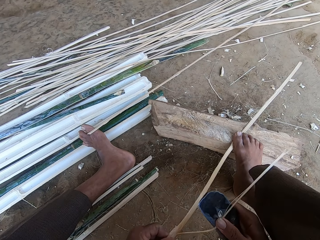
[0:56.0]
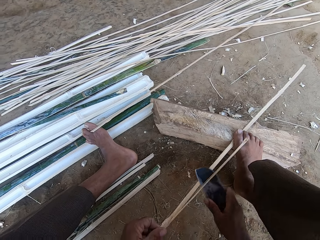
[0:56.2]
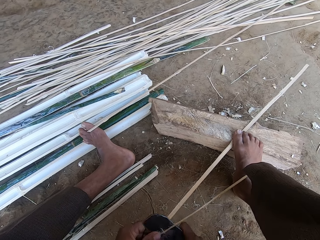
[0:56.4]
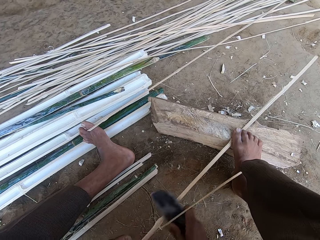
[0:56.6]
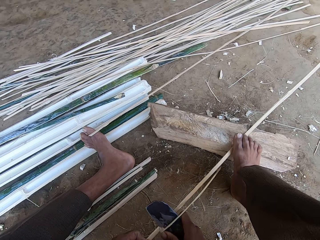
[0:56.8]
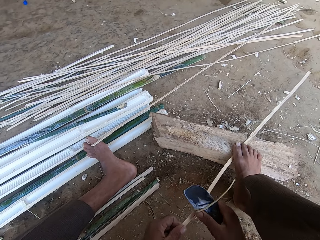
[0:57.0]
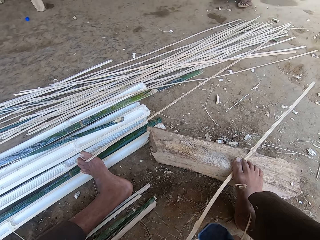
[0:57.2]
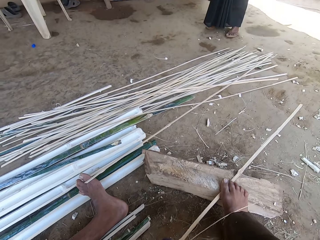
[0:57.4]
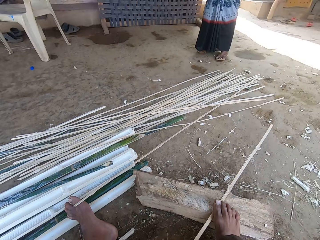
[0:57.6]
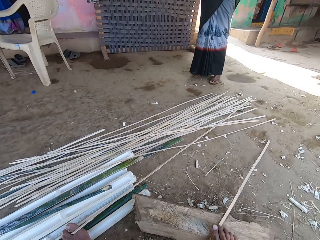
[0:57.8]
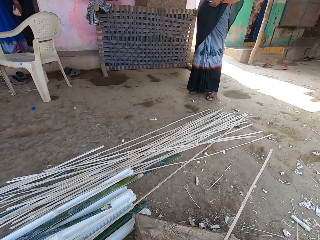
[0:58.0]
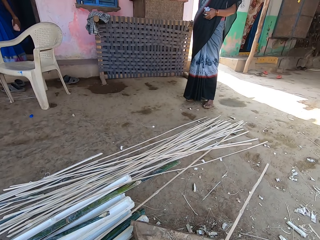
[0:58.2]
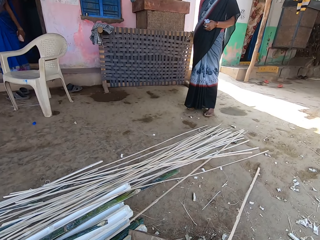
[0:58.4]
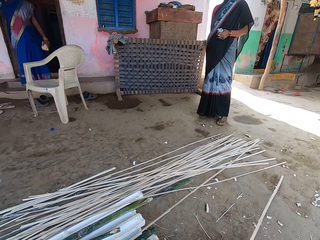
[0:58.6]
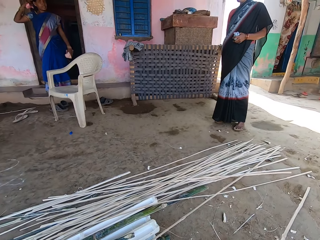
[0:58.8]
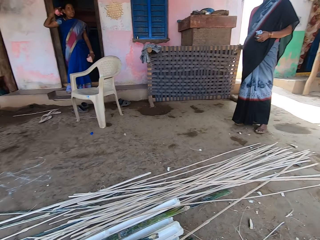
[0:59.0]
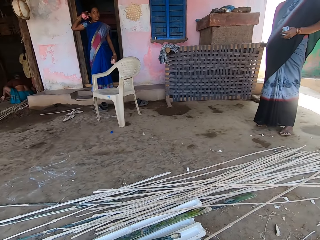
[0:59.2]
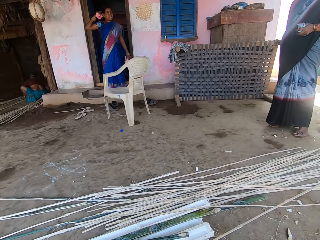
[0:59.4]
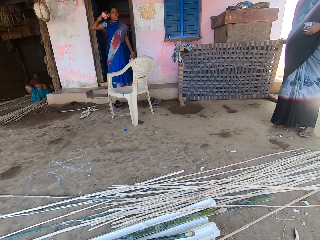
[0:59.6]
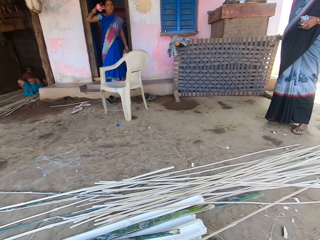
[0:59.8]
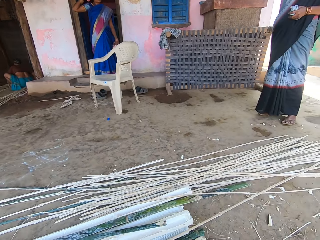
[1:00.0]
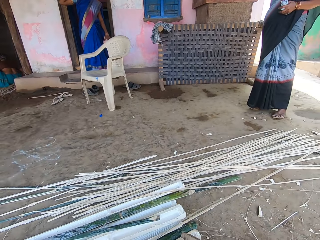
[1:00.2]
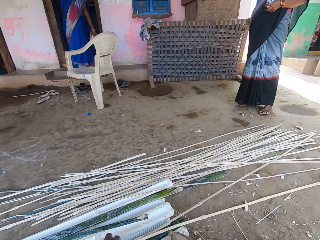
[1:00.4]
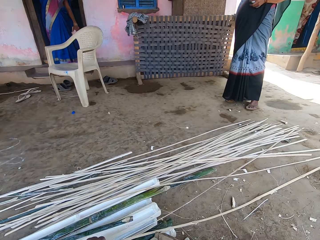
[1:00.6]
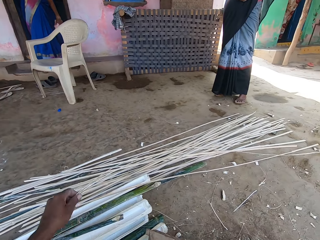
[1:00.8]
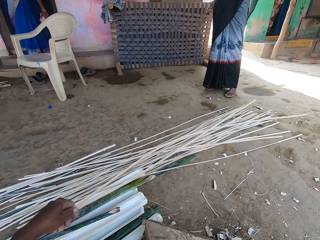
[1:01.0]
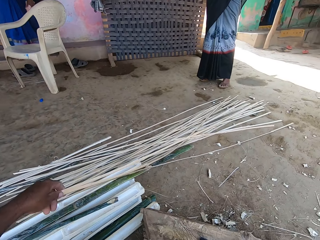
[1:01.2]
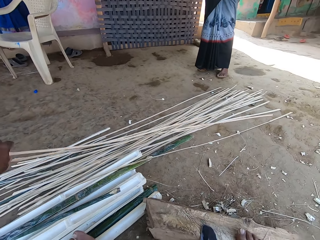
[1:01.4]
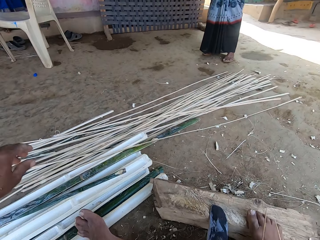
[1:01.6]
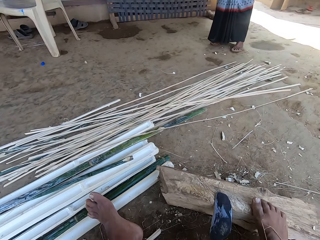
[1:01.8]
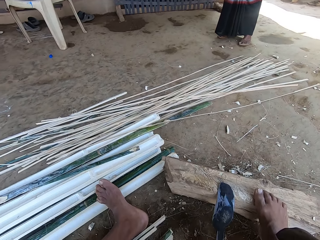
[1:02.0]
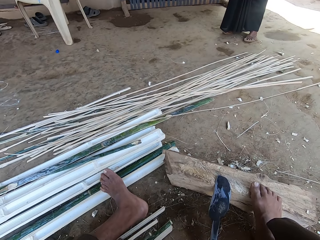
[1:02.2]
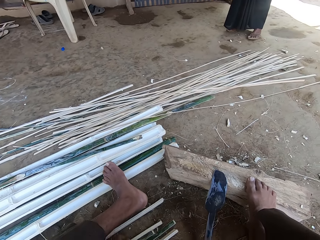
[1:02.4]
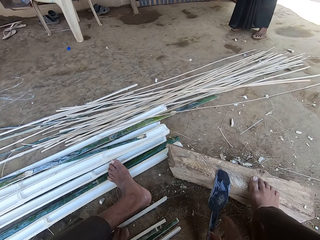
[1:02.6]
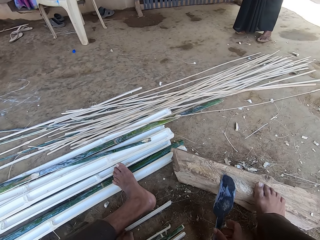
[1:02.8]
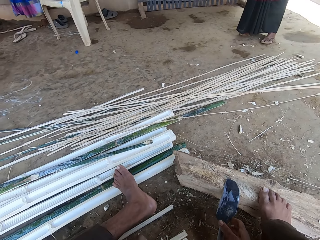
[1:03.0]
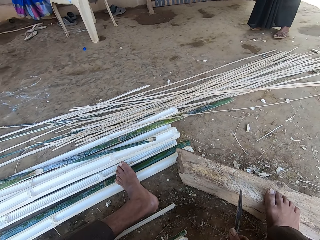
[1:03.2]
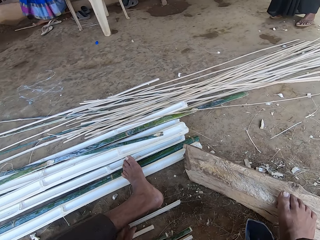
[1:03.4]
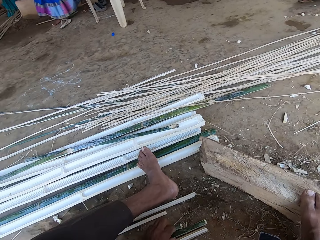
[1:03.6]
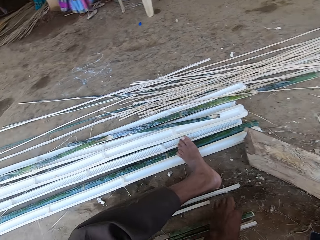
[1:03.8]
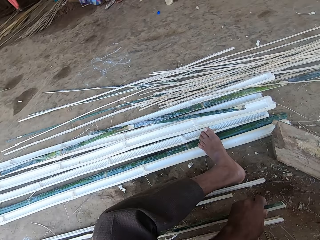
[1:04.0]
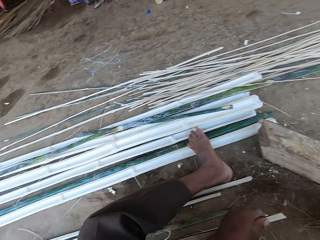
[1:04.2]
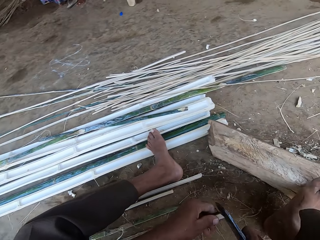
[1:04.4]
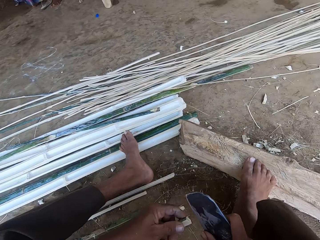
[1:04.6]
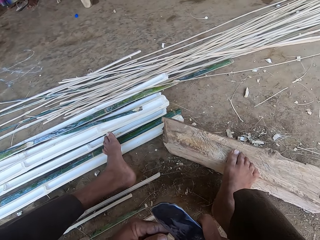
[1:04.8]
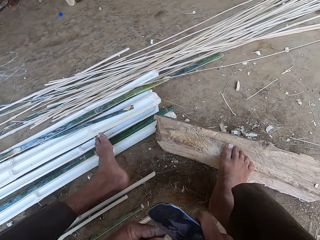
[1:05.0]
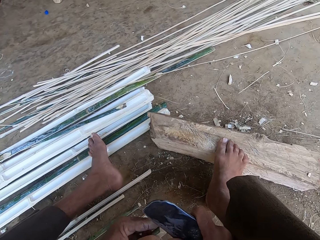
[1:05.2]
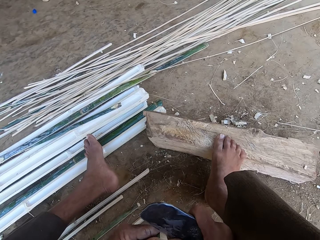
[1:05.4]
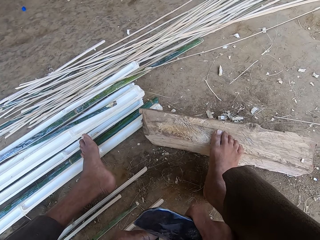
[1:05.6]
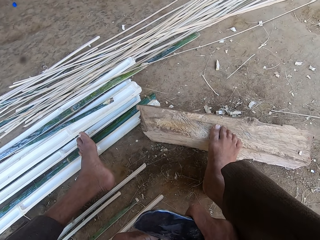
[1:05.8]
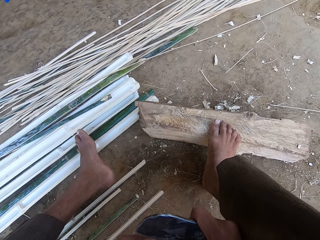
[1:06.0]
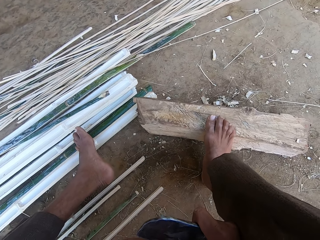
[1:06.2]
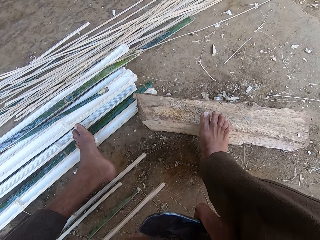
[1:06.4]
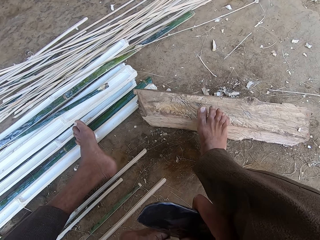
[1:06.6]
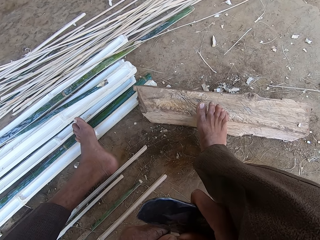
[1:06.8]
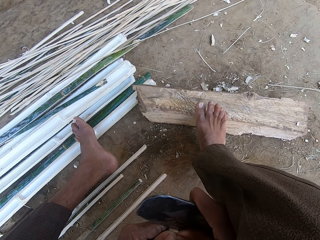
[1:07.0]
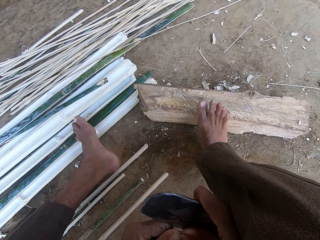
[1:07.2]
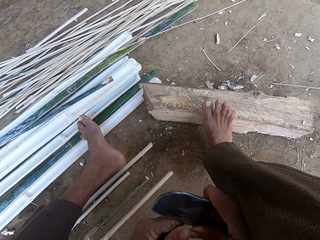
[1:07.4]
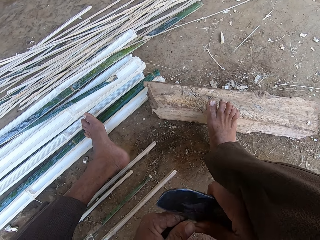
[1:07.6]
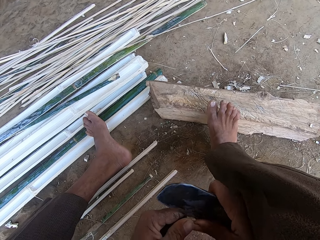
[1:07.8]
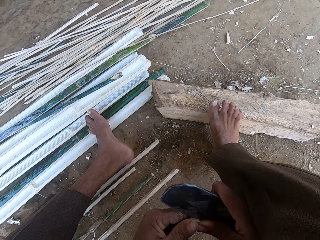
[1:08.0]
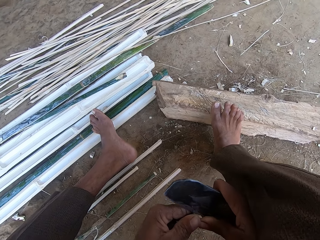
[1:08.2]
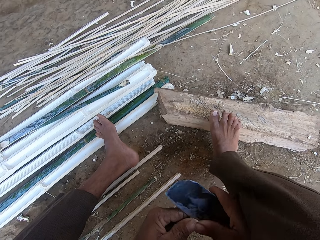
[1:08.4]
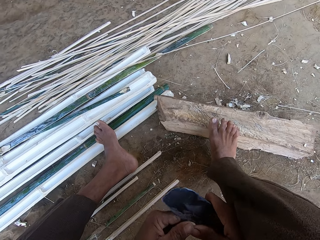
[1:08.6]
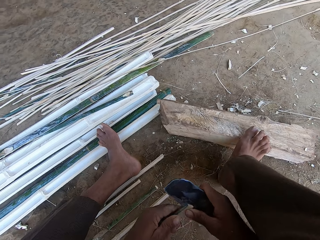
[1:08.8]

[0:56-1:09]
The camera wearer talks to a woman. They drop bamboo. They pick bamboo. They pick a cutter. The woman talks to the camera wearer. The camera wearer dialogues with the woman. They slice bamboo.

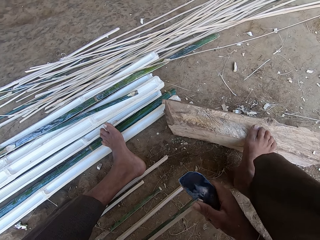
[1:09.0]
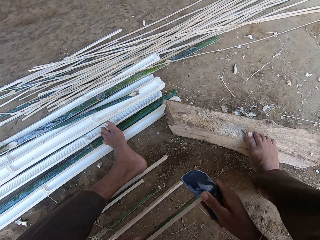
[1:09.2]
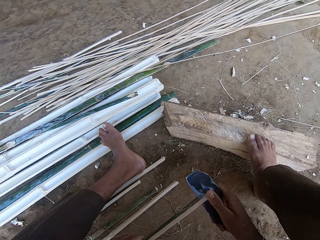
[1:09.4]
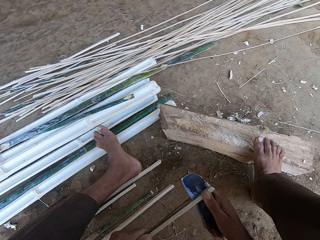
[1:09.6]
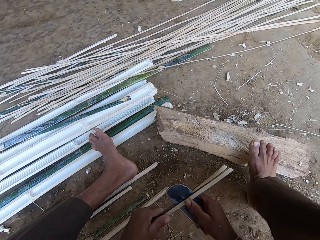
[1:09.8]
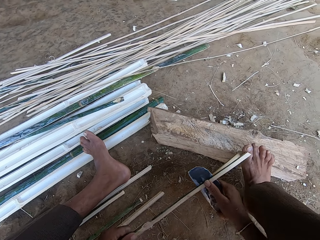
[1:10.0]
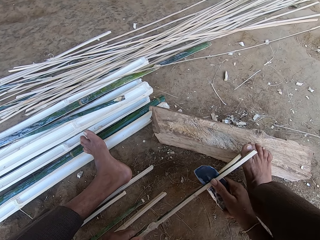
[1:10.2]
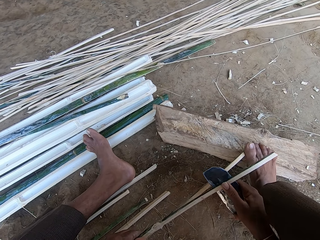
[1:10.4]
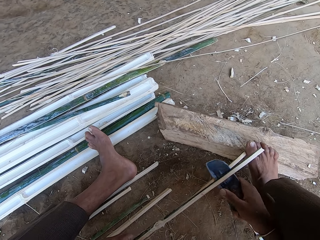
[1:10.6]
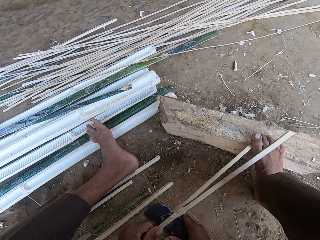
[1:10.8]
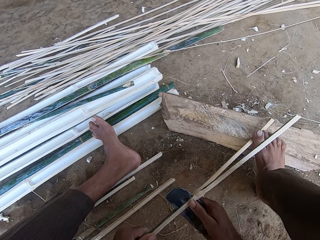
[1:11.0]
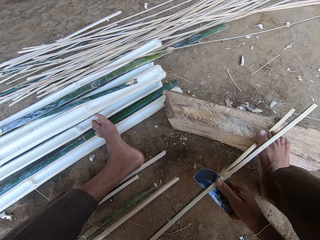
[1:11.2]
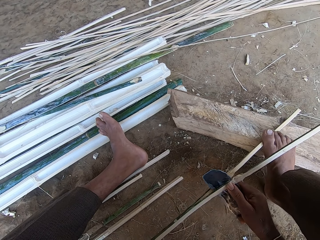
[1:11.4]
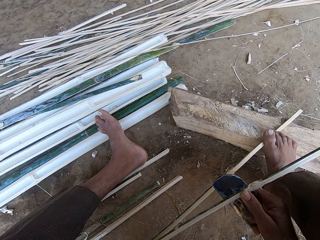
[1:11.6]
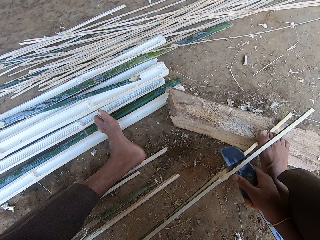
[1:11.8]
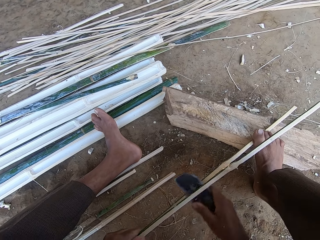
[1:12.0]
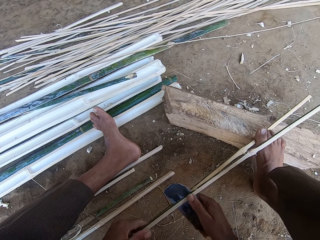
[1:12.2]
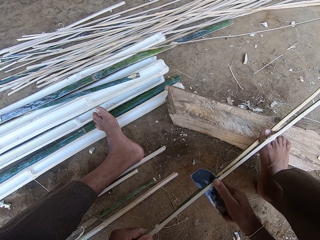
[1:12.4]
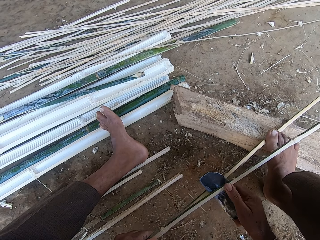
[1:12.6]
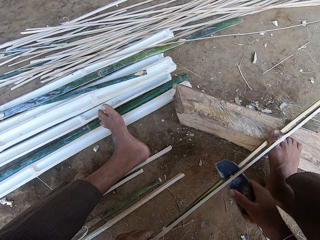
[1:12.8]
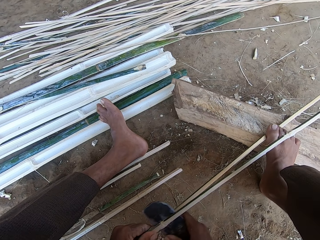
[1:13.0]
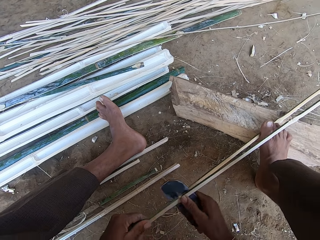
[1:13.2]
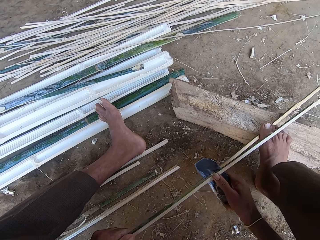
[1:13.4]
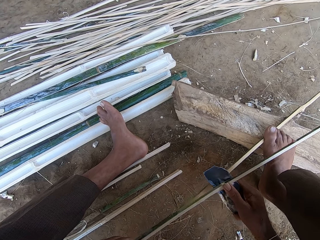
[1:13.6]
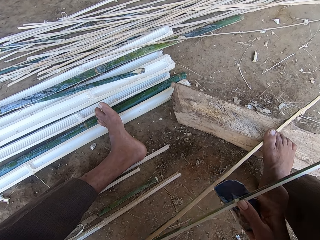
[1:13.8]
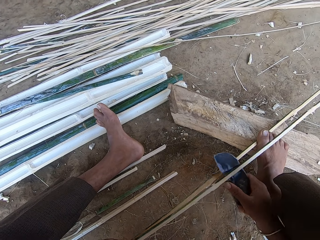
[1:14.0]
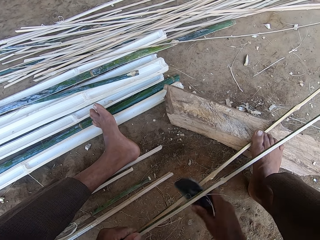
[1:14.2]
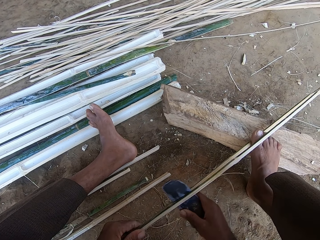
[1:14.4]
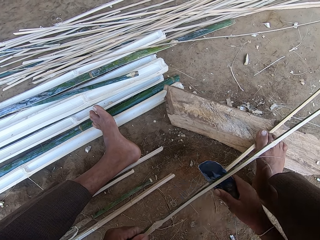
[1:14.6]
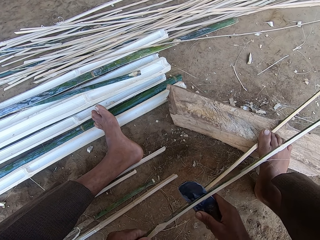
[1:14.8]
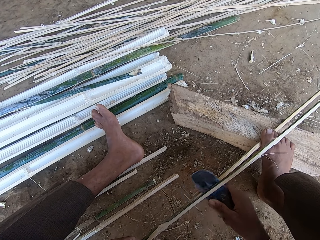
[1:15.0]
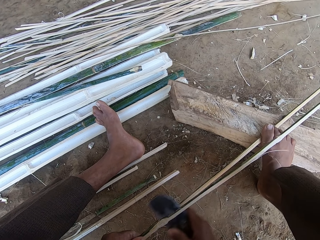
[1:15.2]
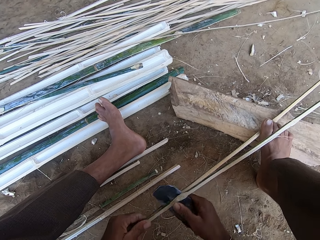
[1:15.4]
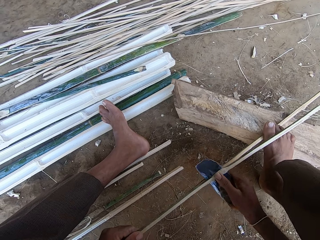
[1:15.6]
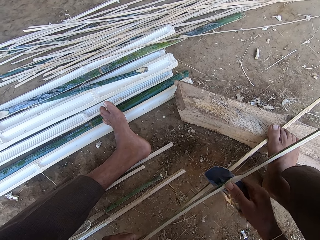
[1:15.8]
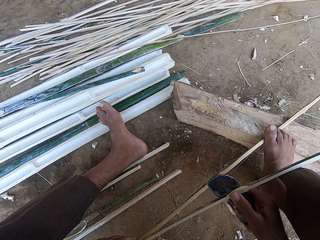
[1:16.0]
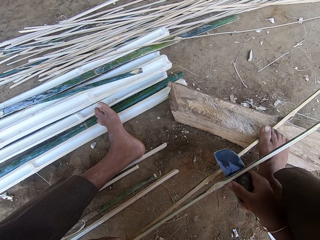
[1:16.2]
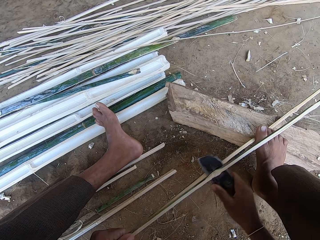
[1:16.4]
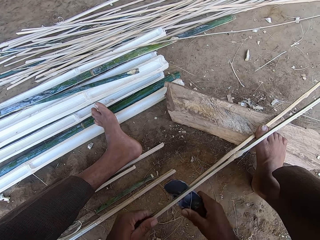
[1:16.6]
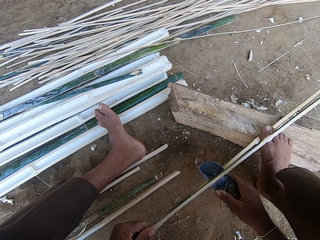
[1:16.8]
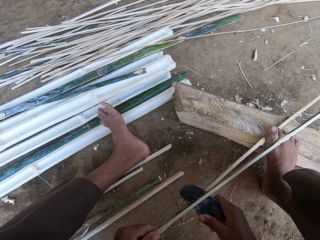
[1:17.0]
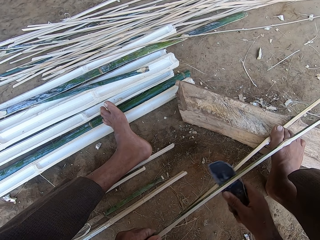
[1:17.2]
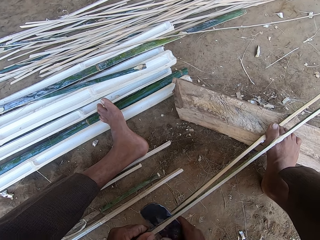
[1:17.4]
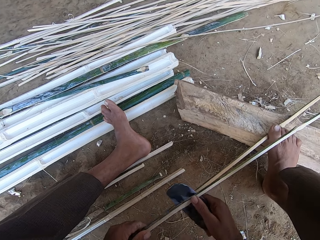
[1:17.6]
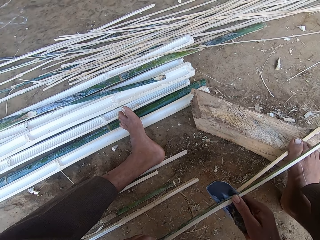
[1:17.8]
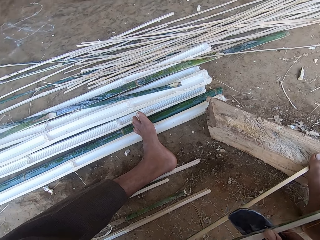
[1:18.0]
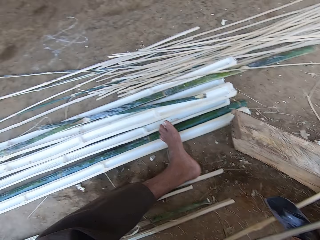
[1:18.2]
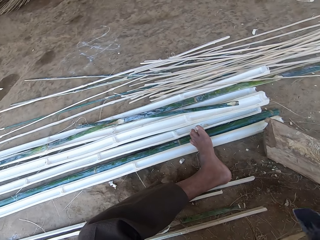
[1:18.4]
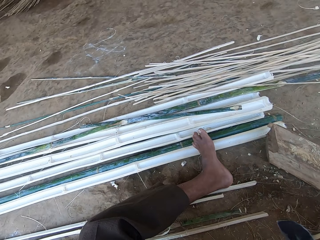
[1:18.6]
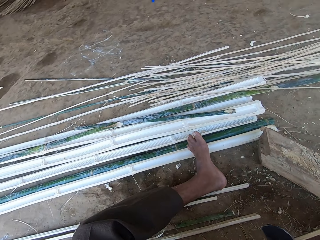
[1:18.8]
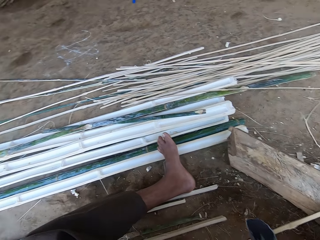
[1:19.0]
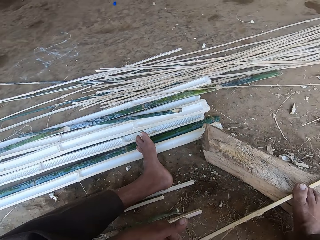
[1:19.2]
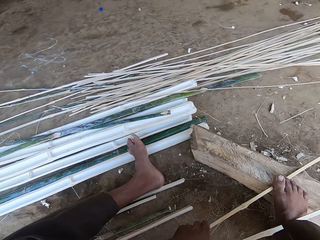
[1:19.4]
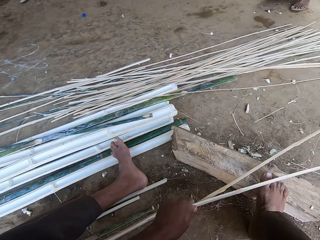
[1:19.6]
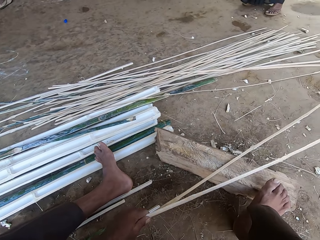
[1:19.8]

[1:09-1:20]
The camera wearer steps on bamboo. They talk to a woman. The woman talks to the camera wearer. The camera wearer talks to the woman.
